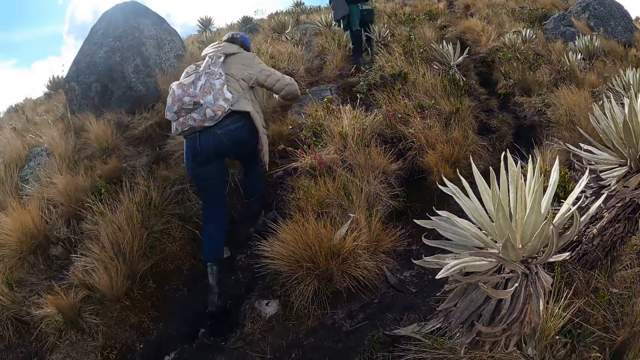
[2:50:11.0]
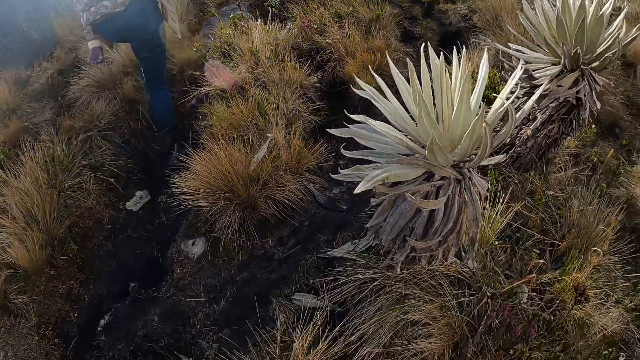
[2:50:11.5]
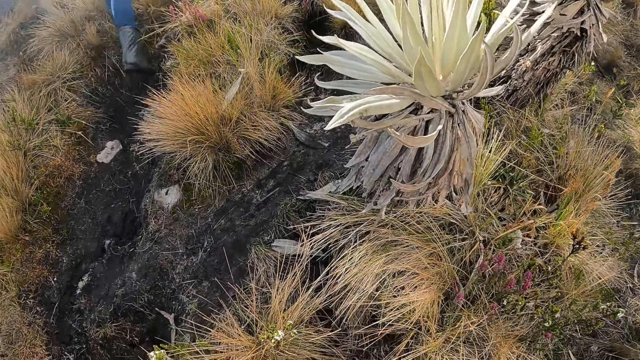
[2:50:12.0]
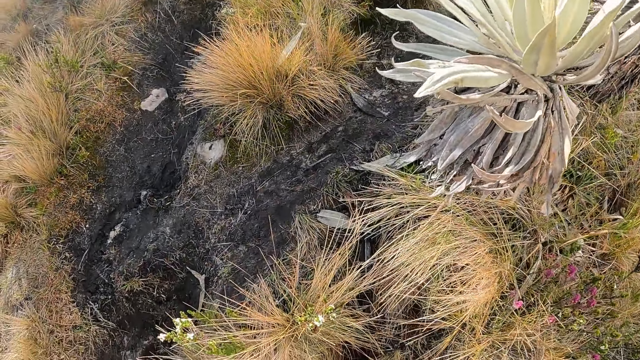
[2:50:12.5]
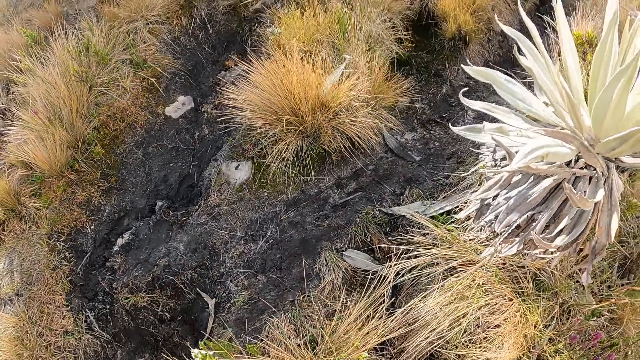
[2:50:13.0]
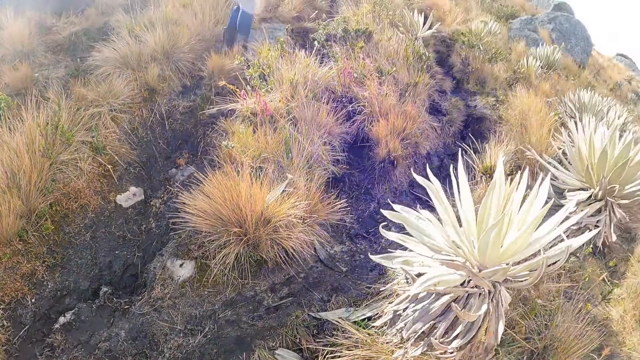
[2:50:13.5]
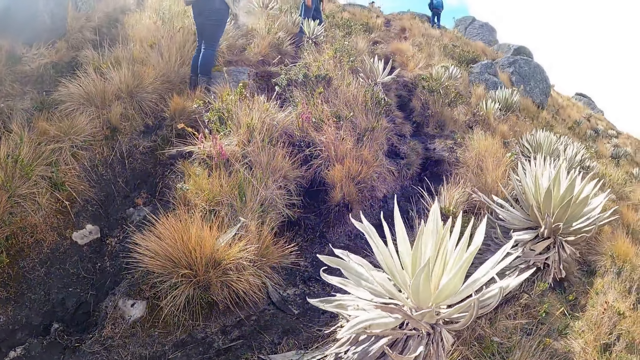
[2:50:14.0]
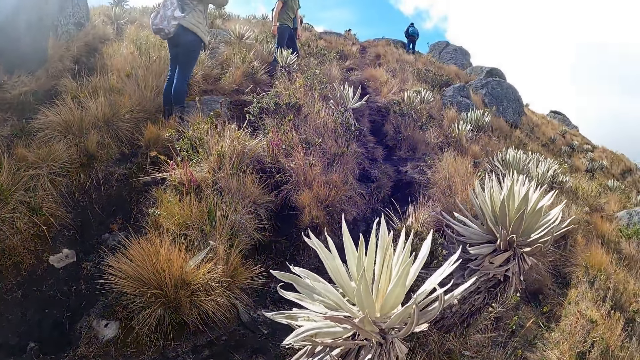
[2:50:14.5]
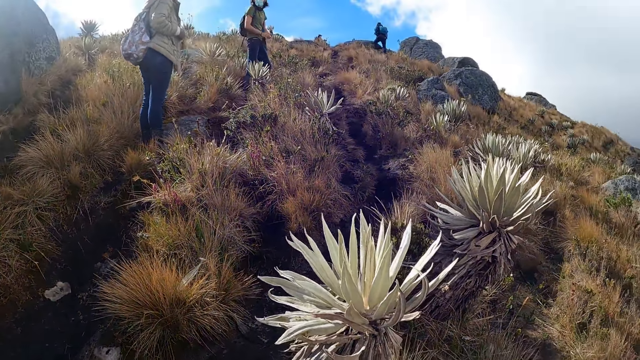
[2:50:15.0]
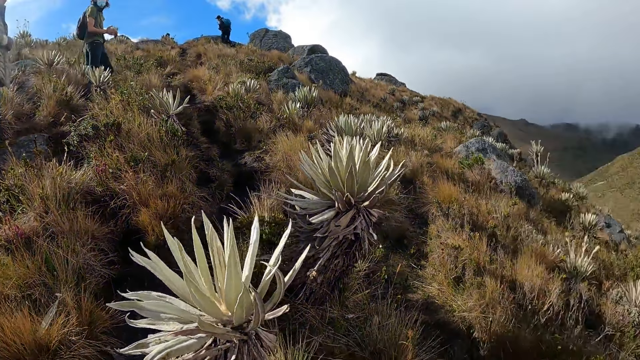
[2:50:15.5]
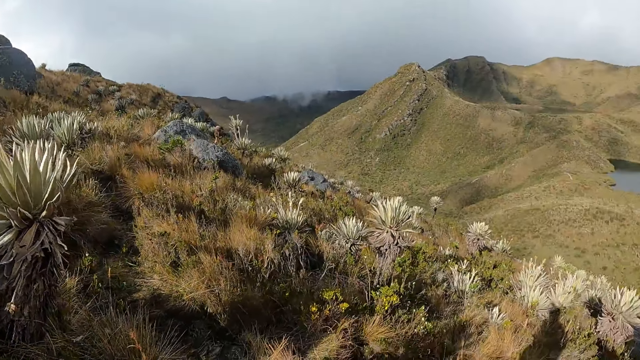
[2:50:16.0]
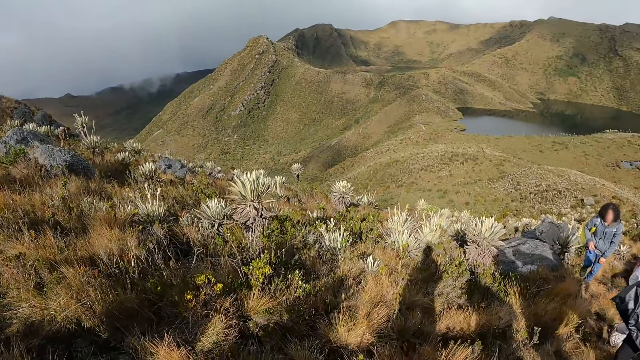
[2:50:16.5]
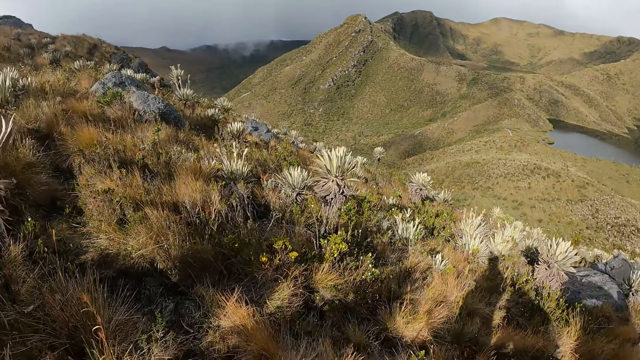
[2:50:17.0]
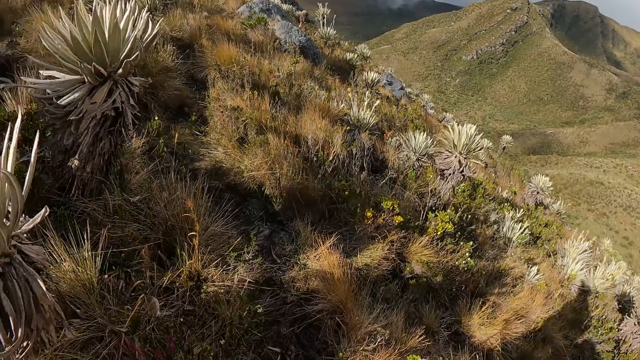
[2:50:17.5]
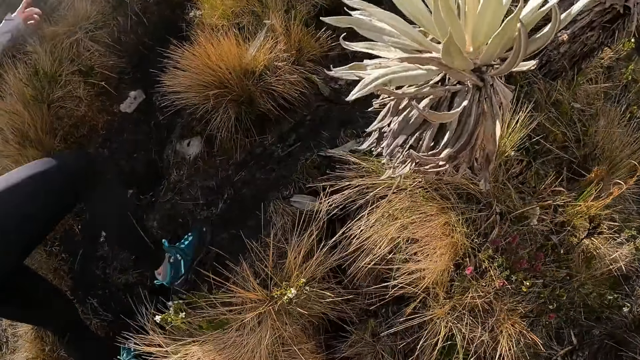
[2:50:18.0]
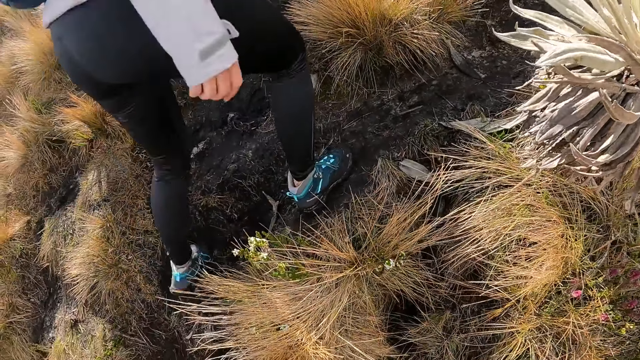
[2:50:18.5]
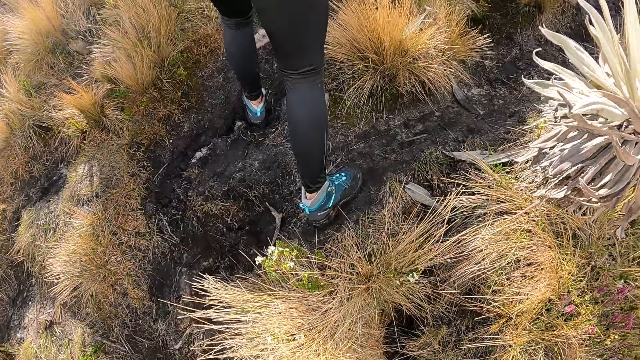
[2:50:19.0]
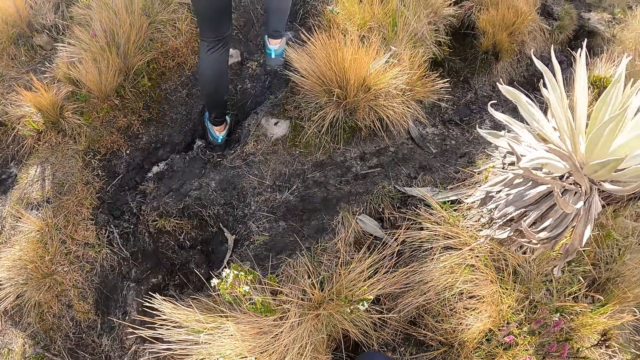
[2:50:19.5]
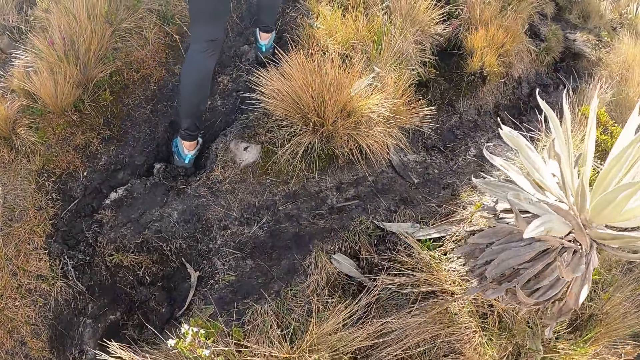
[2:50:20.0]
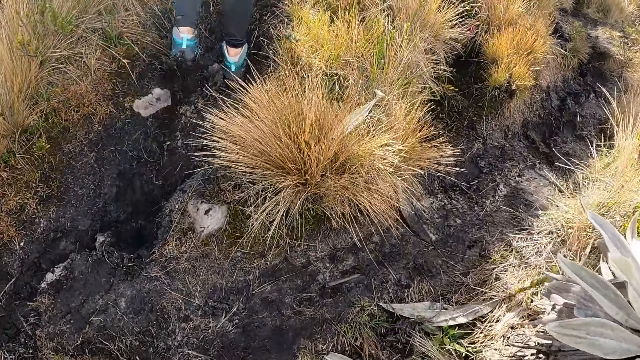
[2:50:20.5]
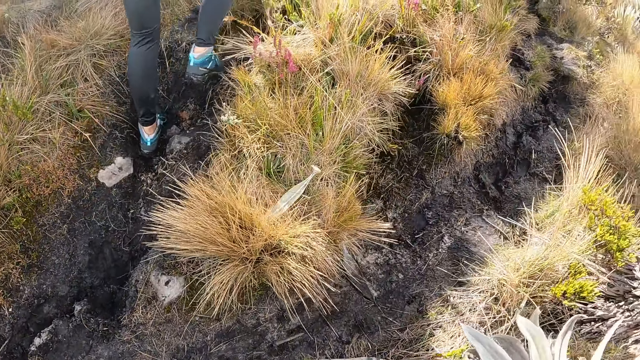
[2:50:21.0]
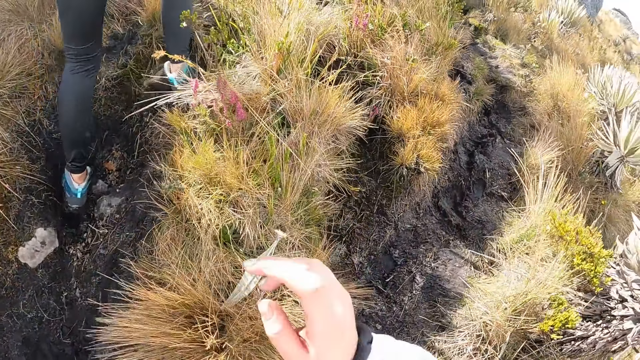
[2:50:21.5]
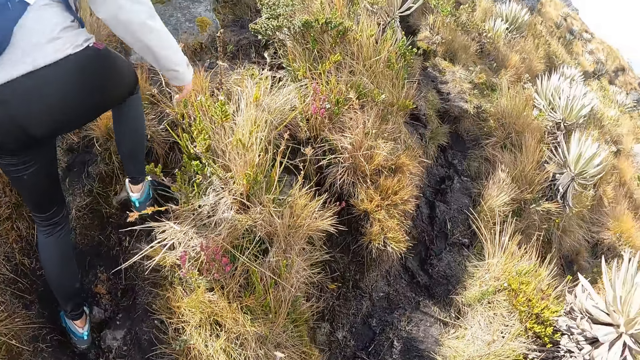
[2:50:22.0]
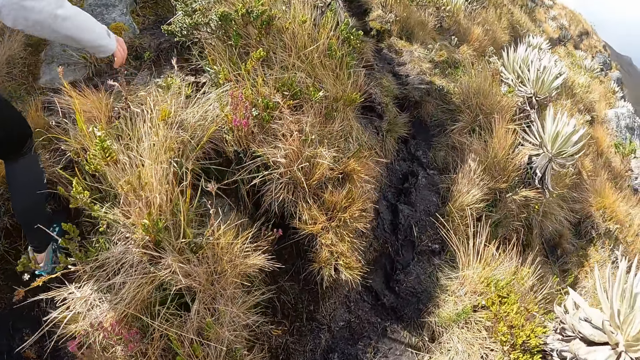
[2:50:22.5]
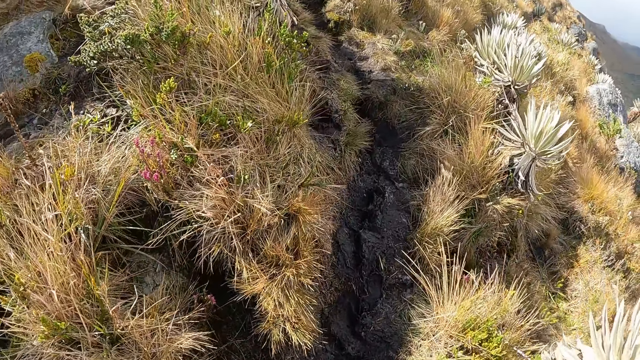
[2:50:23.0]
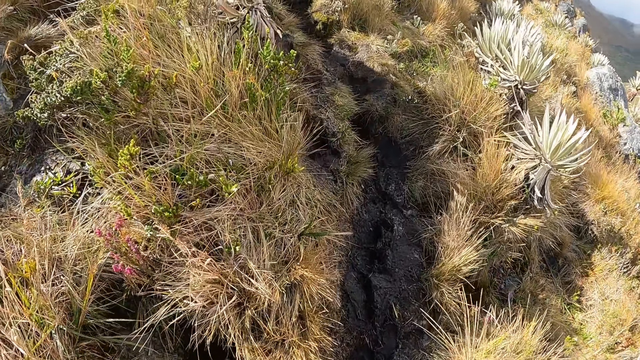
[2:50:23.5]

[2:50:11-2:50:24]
A woman interacts with another woman. The camera wearer looks around the field and walks on the field.

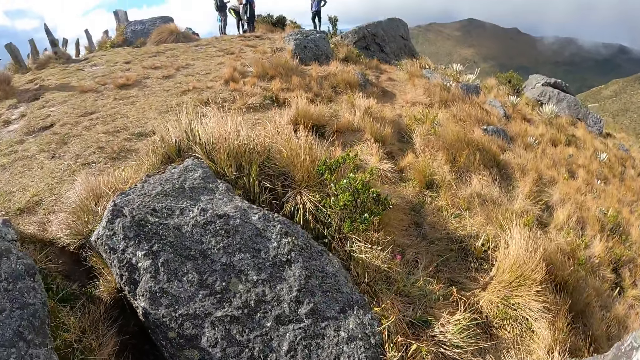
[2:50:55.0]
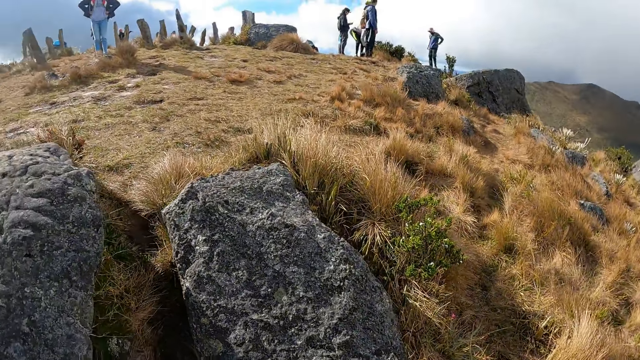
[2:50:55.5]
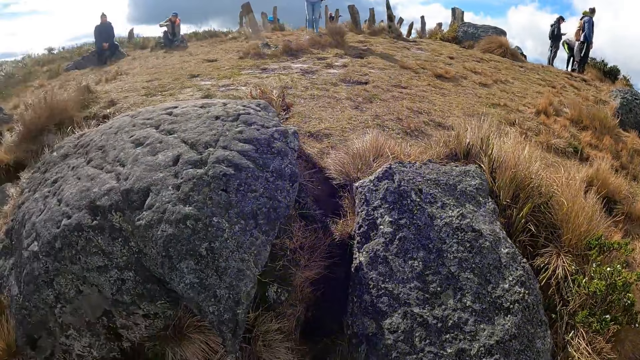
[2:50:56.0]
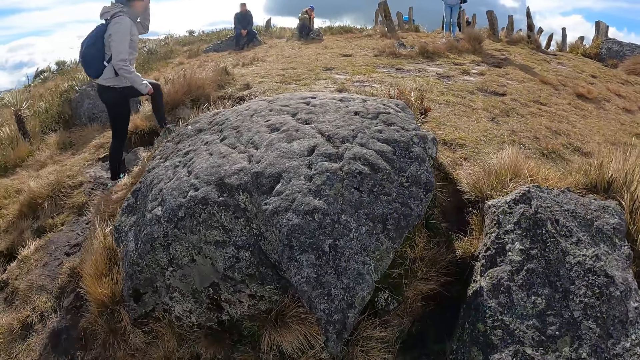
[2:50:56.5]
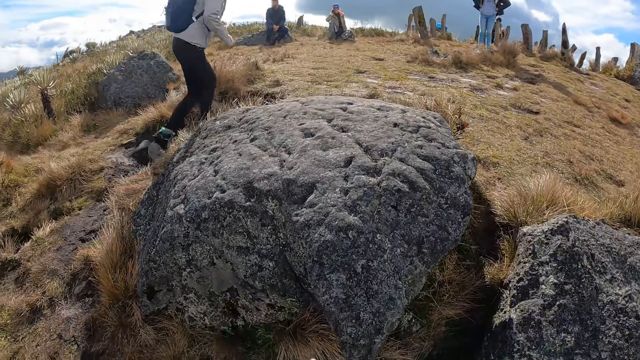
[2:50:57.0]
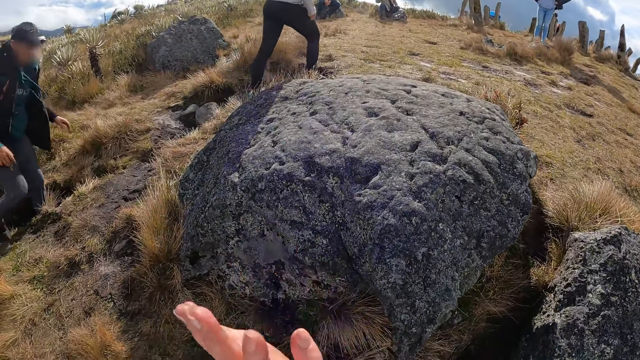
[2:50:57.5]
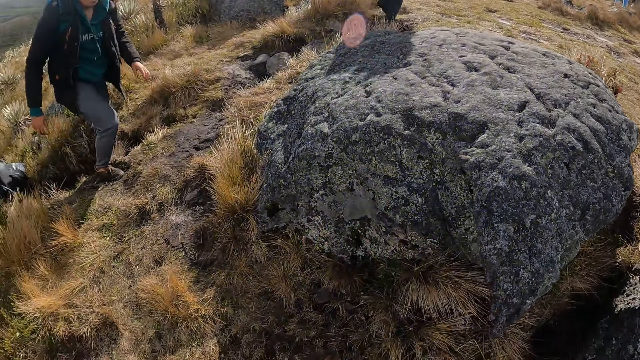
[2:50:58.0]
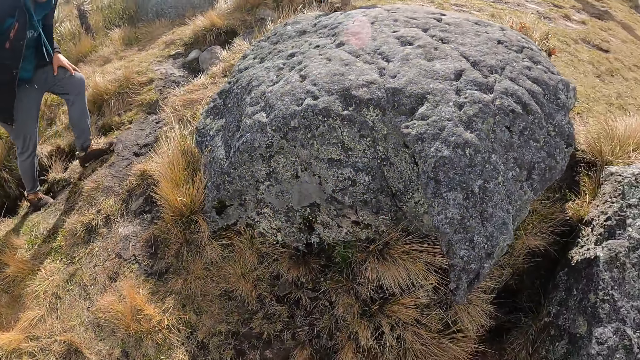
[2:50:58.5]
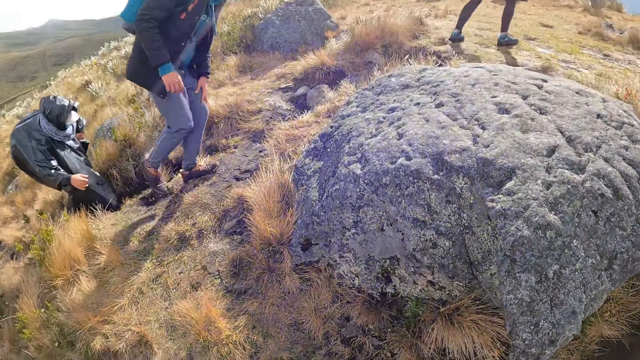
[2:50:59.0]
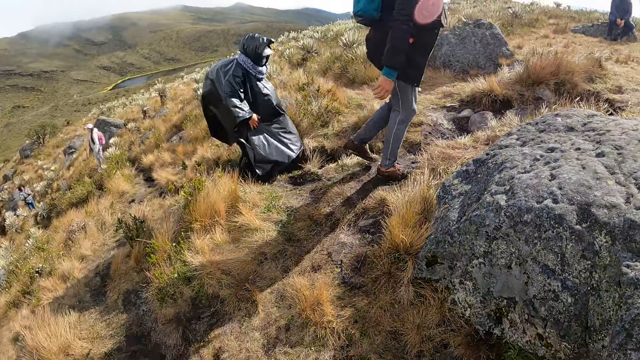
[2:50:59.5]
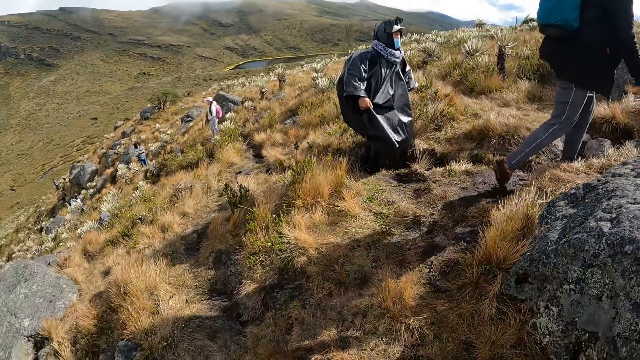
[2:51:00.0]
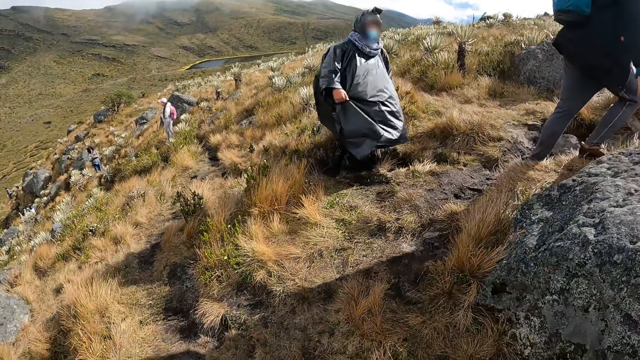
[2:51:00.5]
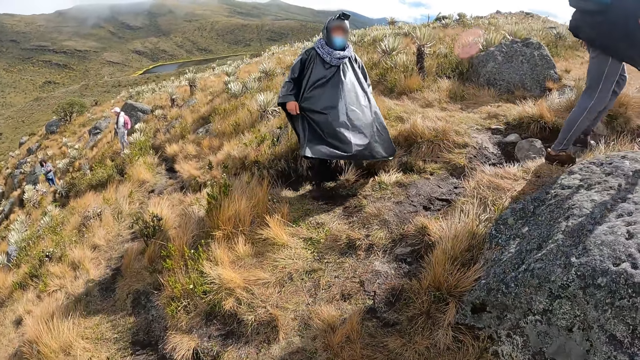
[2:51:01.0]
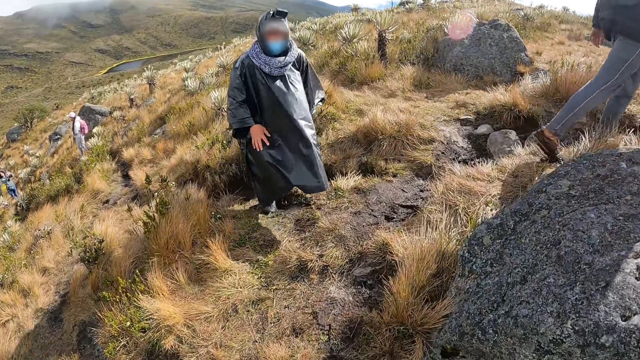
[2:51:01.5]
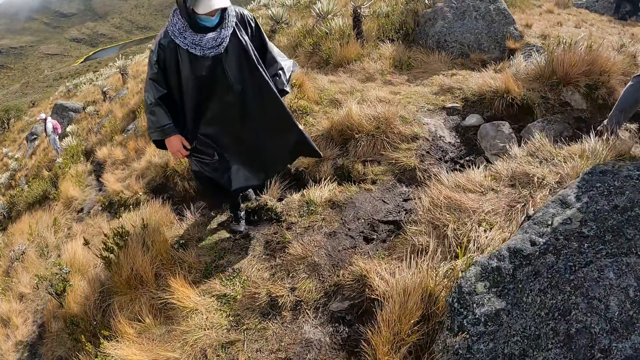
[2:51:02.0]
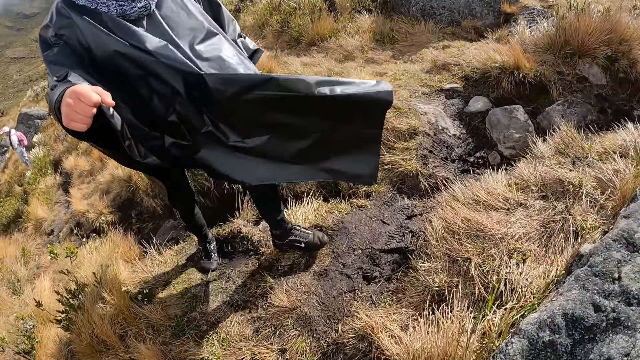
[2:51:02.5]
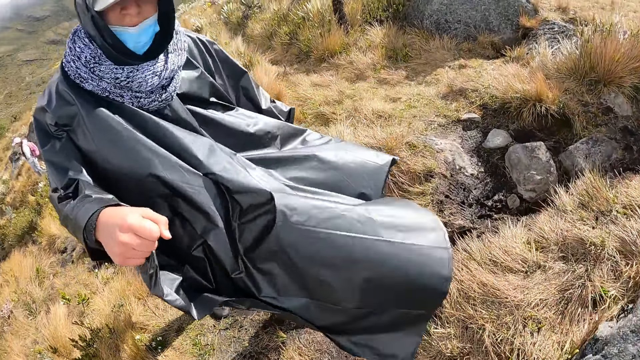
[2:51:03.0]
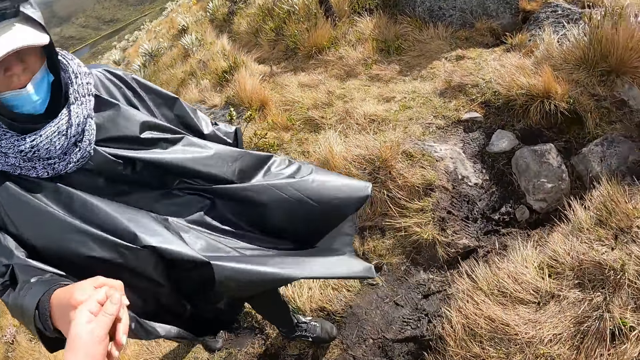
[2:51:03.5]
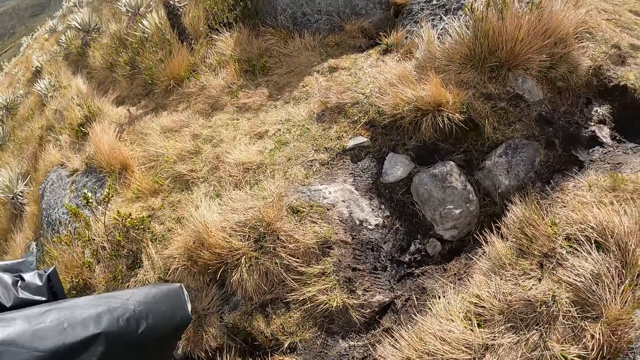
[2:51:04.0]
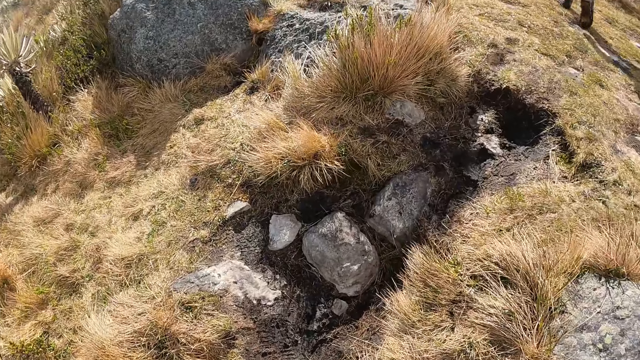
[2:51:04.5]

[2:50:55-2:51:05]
The camera wearer waves his left hand at a group of people on the mountain. He looks around the field. He fist-bumps with a man.
